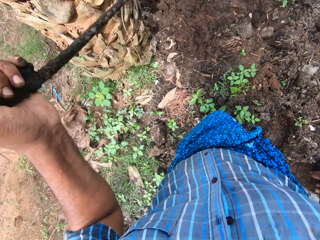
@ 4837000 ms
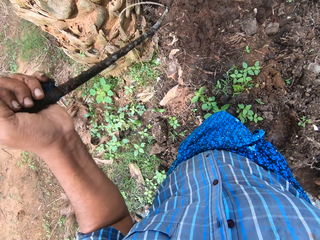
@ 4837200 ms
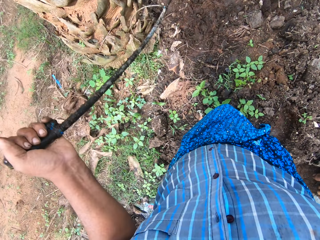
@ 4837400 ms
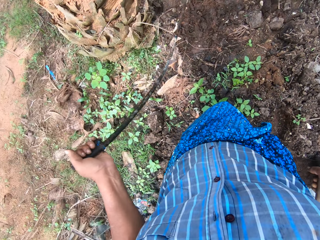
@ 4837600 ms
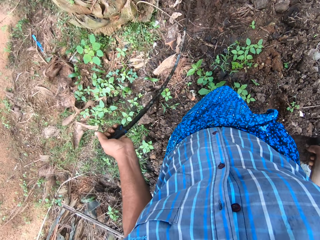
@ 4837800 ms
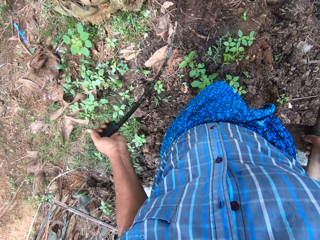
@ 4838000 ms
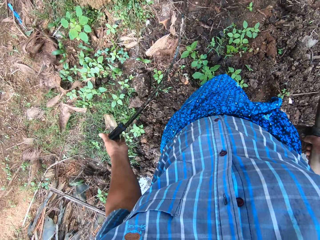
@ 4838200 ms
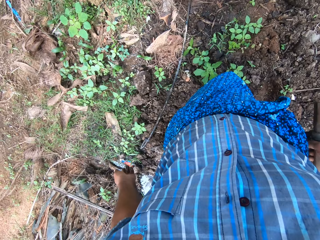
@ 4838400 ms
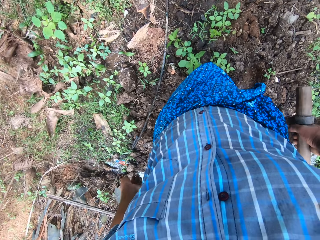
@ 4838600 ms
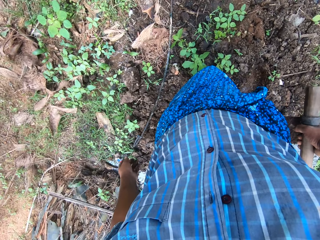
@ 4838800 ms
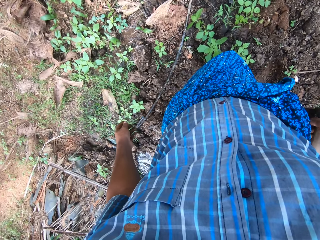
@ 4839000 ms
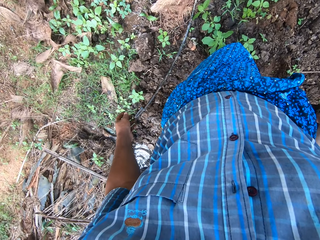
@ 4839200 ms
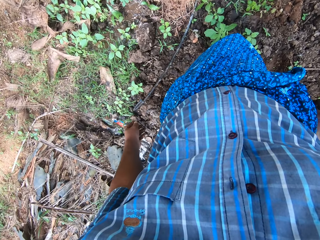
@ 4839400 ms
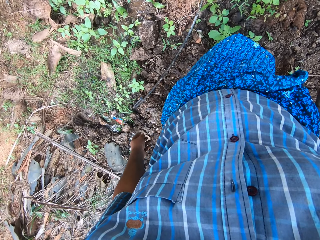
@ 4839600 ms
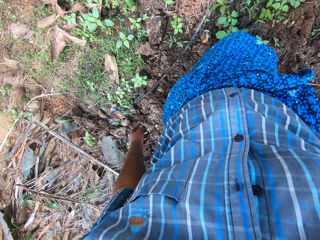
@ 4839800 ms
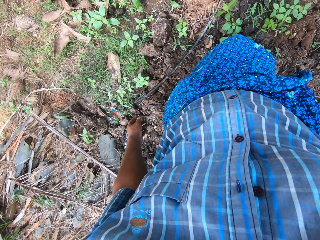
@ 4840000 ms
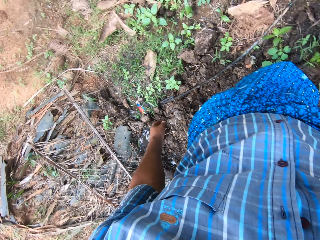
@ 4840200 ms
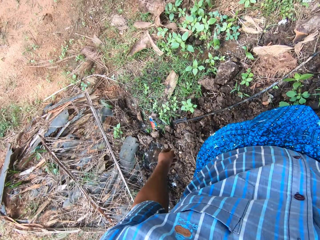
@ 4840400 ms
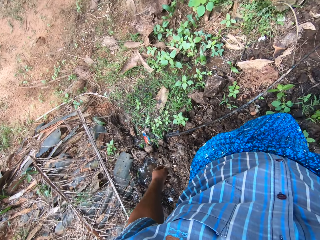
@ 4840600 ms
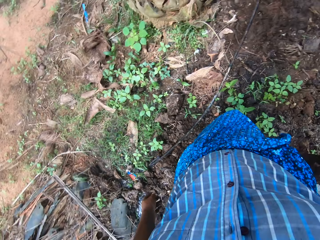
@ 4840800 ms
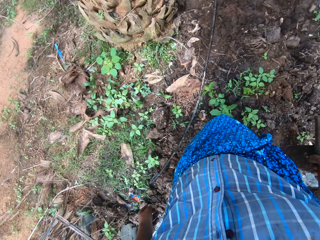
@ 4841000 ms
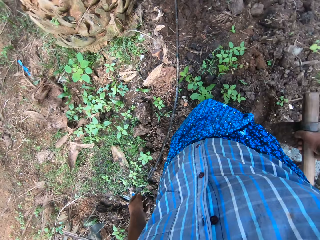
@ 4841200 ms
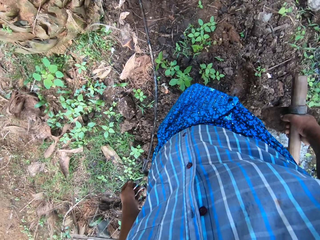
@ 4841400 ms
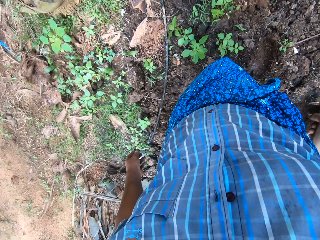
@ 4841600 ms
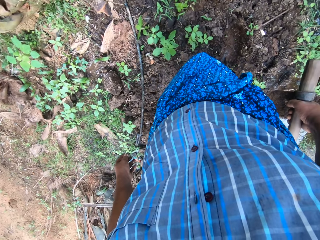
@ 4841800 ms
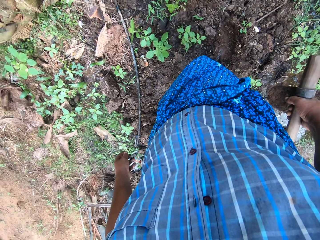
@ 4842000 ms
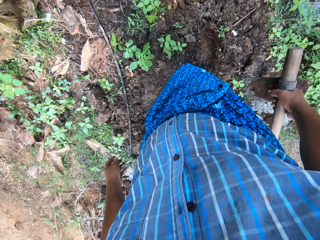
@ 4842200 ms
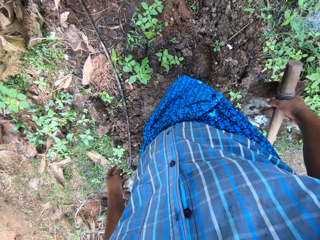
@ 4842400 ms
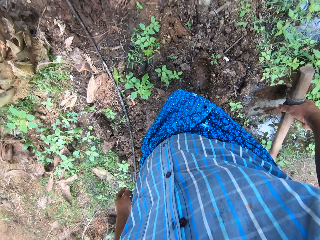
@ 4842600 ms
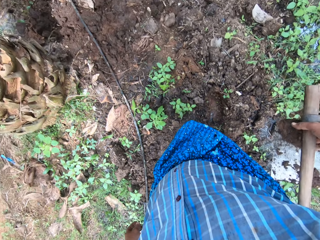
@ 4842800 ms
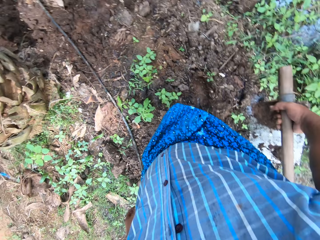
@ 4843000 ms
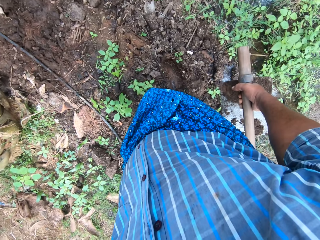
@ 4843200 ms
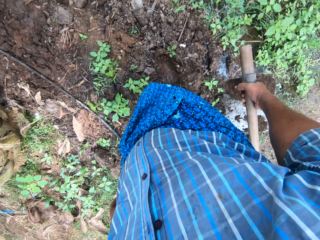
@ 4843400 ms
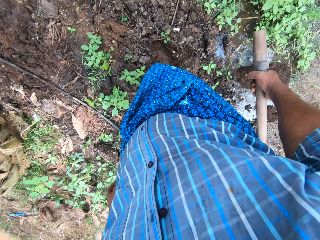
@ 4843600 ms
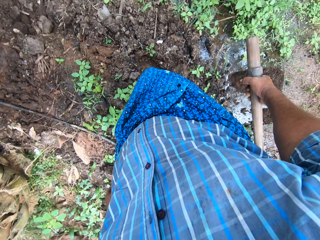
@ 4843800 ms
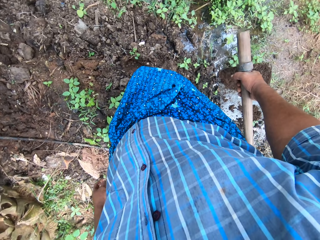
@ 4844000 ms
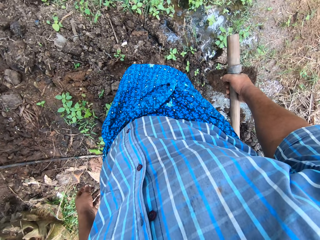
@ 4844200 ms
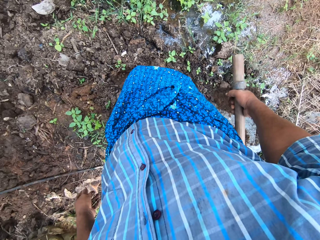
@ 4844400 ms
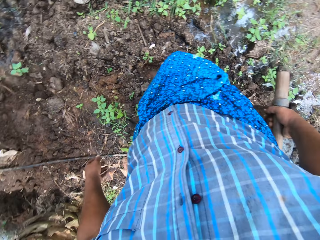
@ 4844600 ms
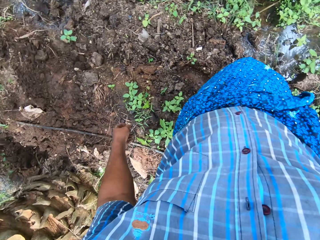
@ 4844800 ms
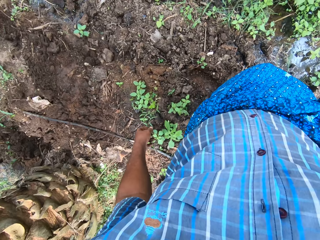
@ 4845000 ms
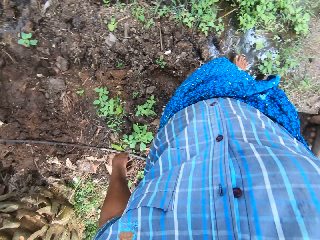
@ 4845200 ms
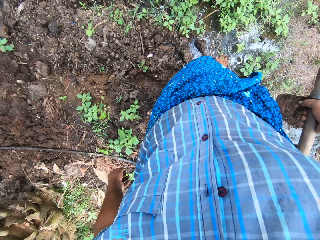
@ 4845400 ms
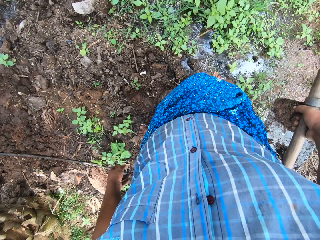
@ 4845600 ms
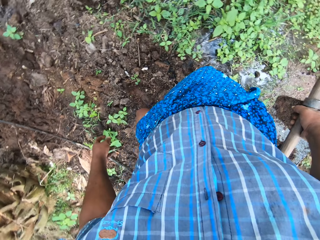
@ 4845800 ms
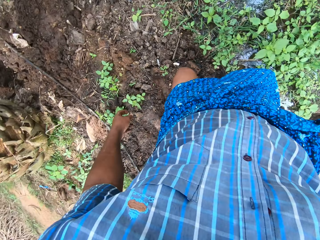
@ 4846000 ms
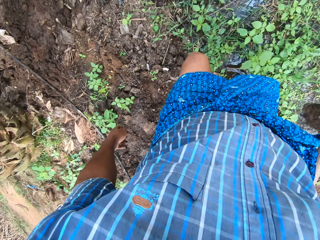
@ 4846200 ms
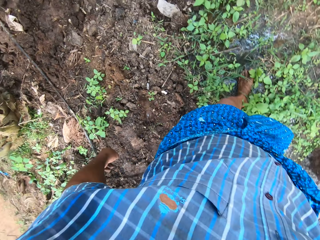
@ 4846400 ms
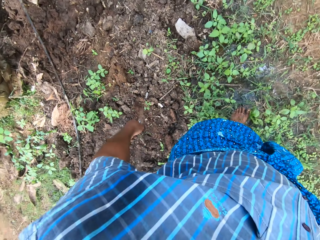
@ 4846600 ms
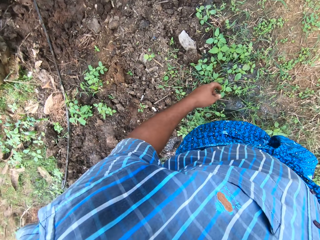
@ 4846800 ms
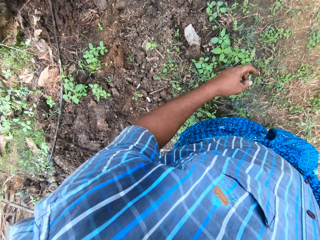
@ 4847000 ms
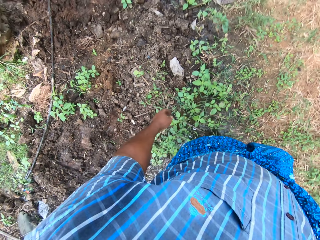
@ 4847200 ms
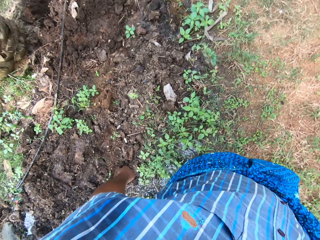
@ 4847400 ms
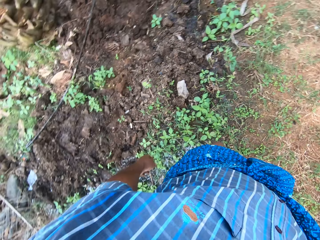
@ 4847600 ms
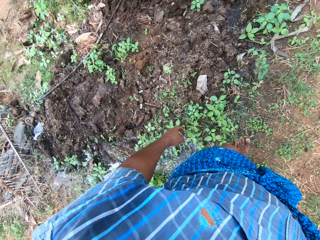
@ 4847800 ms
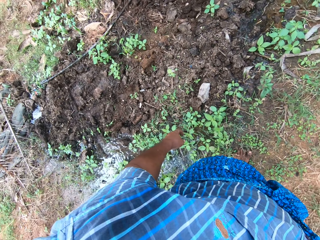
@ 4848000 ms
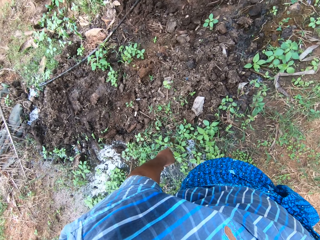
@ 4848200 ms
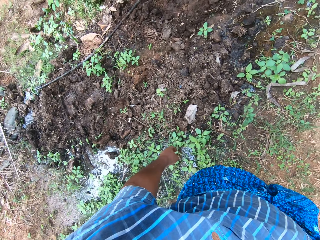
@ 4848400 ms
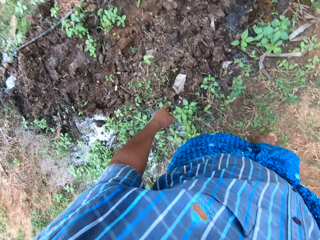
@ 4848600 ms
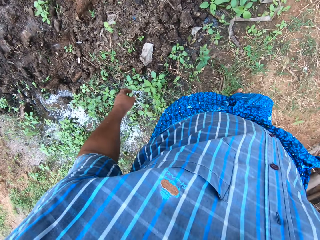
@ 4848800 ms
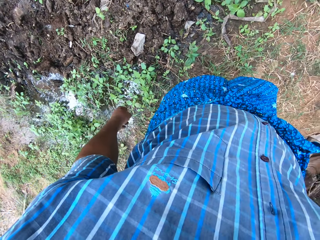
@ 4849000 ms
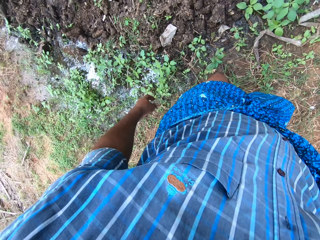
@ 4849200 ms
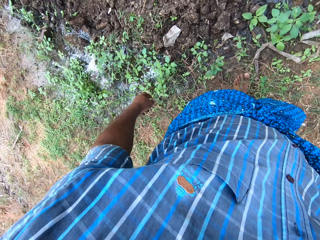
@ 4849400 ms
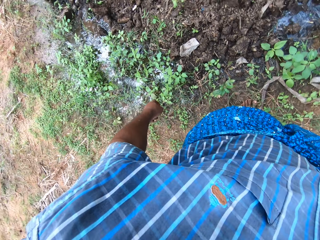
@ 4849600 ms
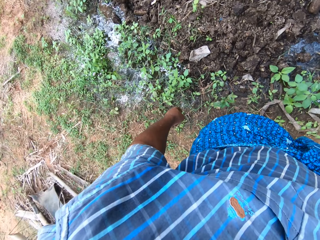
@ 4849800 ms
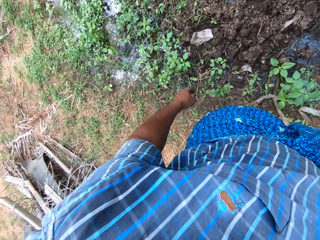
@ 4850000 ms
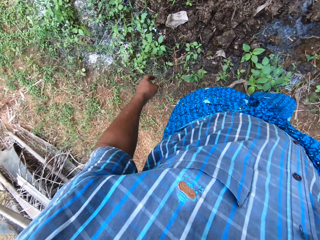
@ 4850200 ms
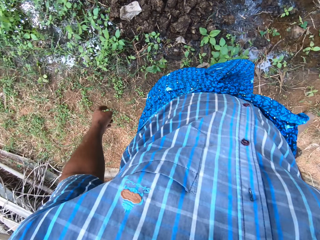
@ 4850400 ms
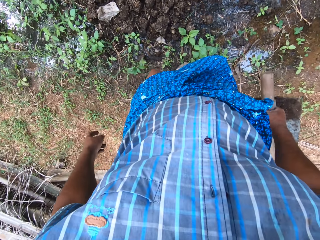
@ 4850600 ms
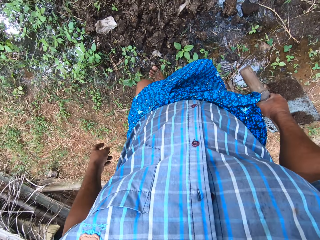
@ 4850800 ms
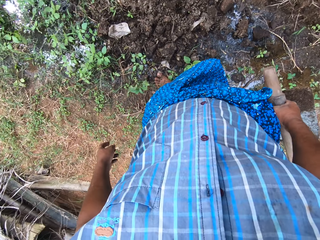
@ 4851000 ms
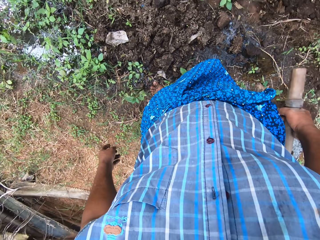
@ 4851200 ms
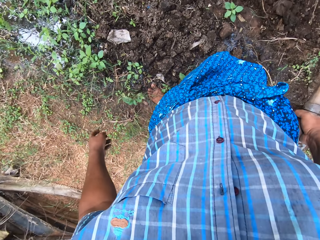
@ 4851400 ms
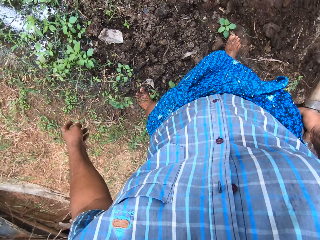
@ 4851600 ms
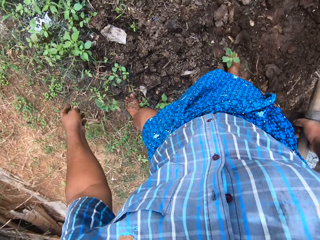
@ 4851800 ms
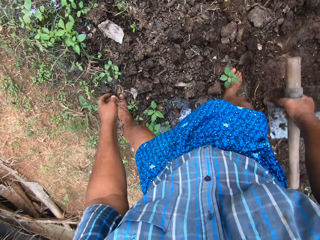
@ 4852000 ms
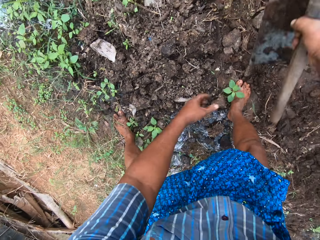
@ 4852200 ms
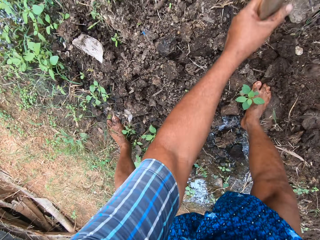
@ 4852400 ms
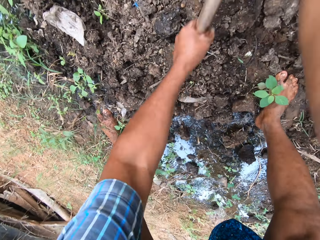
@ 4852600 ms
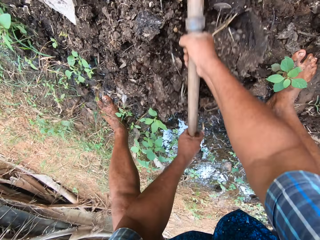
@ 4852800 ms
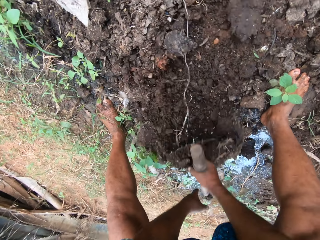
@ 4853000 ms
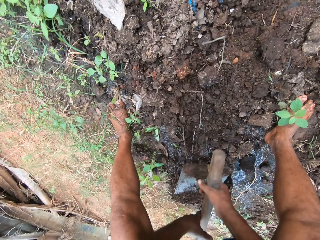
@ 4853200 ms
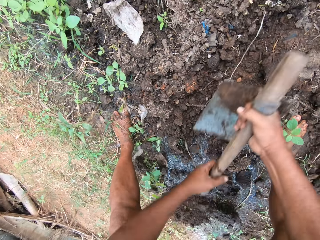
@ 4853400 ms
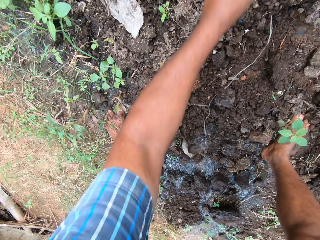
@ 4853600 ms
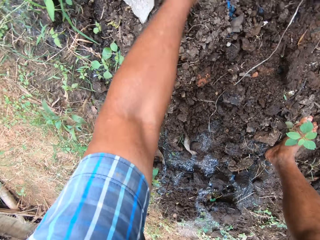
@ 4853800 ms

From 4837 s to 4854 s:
The camera wearer picks up the pipe or stick. He drops the stick on the floor. He walks around. He bends down. He digs the ground with the hoe in his hands. He plows the ground.

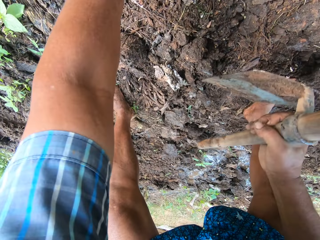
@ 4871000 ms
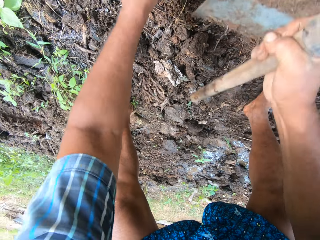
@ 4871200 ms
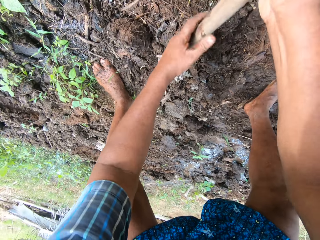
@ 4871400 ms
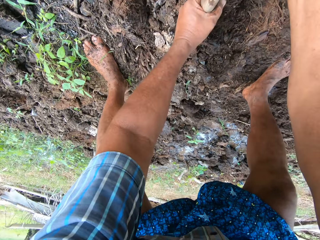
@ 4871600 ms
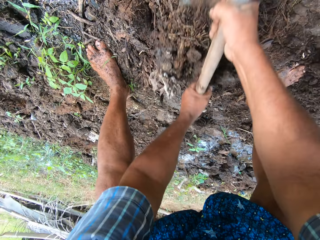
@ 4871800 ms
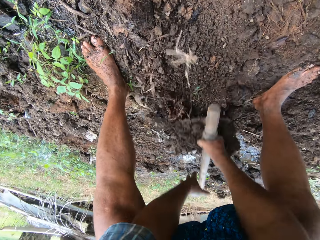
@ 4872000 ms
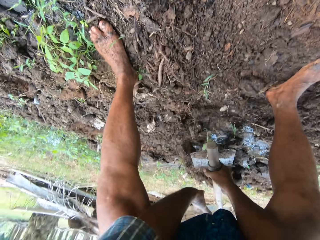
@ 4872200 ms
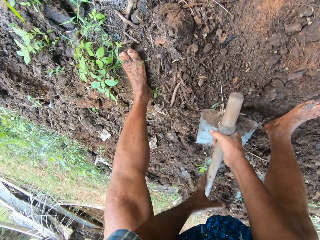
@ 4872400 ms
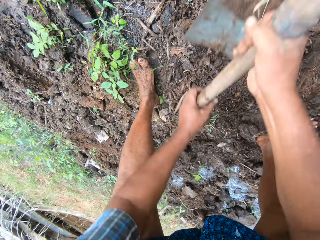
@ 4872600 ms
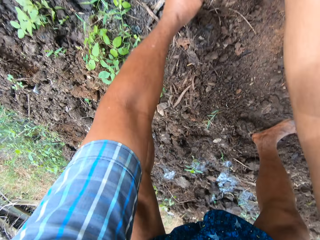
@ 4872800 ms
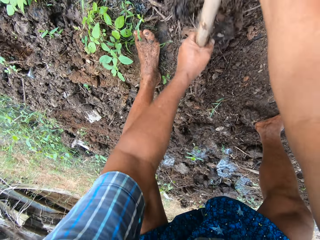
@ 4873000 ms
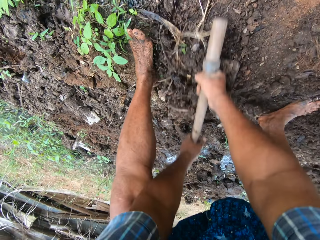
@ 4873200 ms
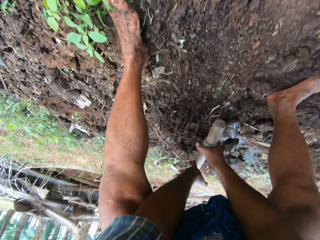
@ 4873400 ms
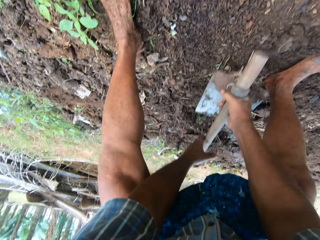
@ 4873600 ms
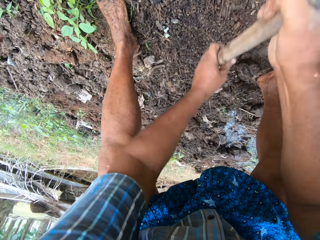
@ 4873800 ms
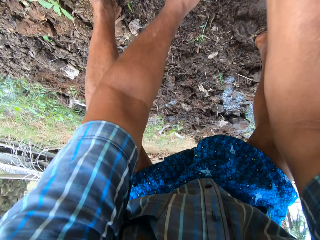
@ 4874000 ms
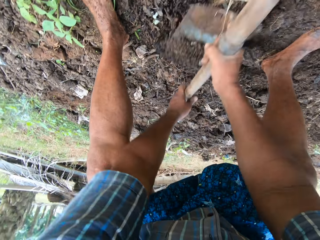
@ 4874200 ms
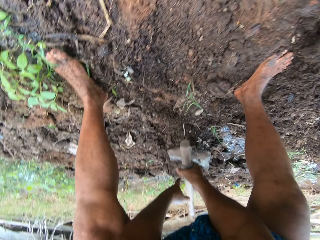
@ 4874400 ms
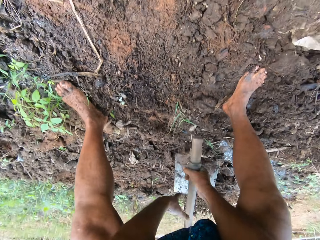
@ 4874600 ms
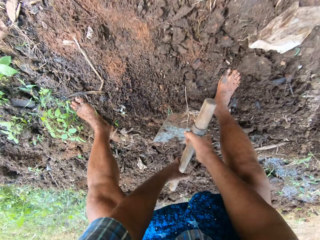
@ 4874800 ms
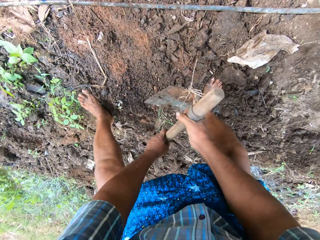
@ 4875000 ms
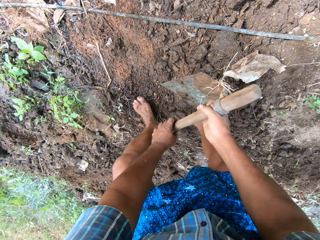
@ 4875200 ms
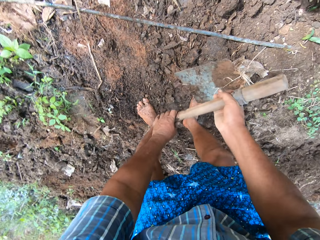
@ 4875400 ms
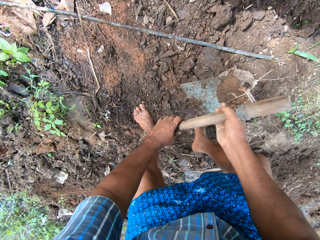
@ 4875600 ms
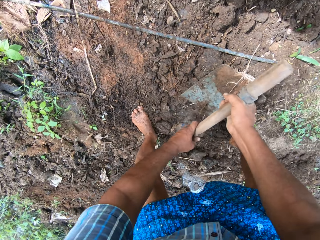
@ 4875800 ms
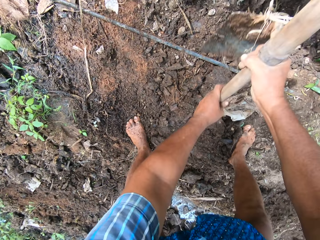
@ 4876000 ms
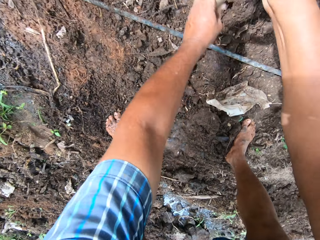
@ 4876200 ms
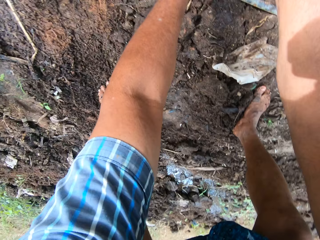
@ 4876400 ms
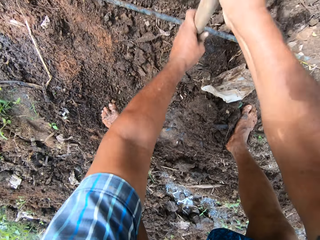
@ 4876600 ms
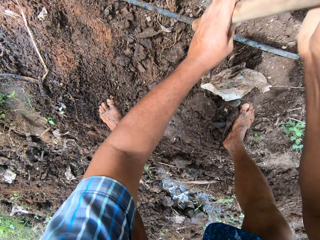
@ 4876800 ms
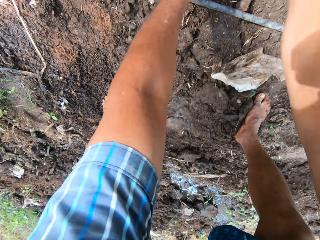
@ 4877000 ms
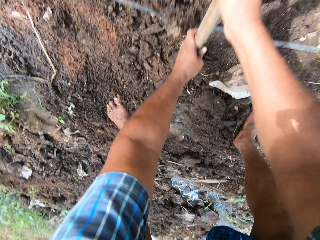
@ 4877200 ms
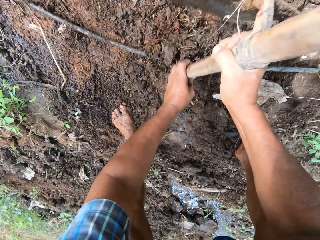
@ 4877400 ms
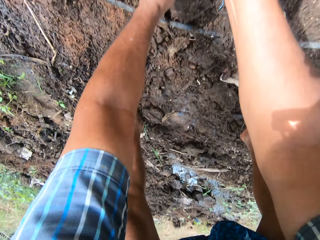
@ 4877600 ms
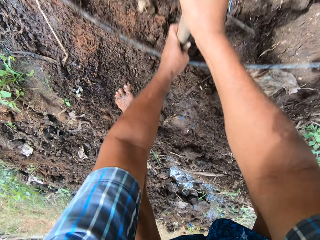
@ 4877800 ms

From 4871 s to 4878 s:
The camera wearer moves the stick on the ground with his left hand. He plows the soil. He digs the ground with the hoe in his hands. He moves some few steps. He continues to pack sand to the field stream with the digging hoe. He ploughs the ground.
